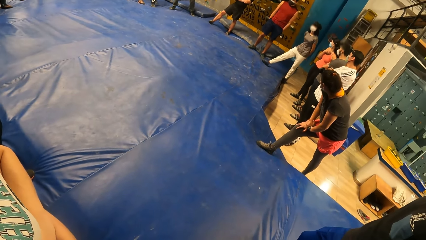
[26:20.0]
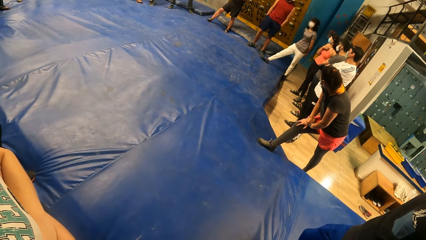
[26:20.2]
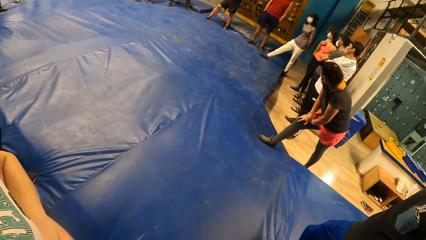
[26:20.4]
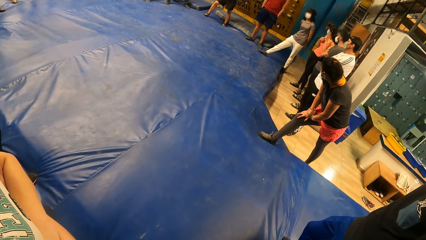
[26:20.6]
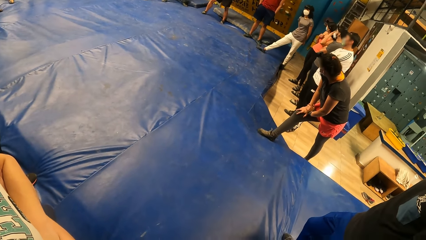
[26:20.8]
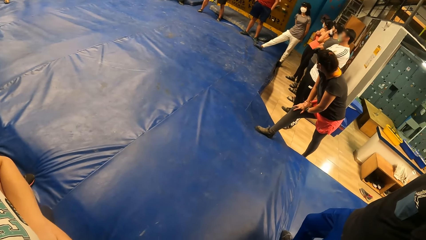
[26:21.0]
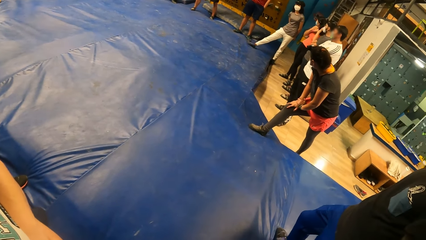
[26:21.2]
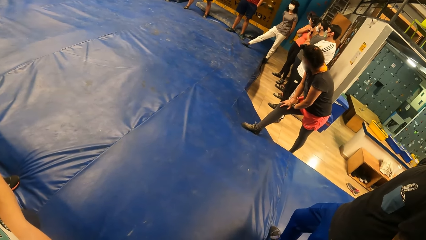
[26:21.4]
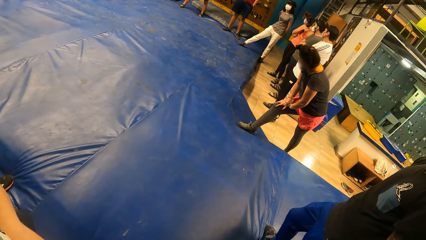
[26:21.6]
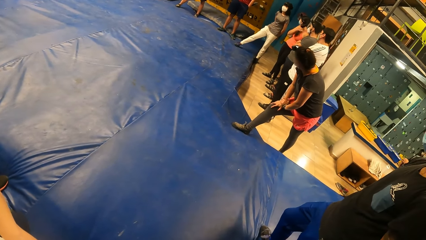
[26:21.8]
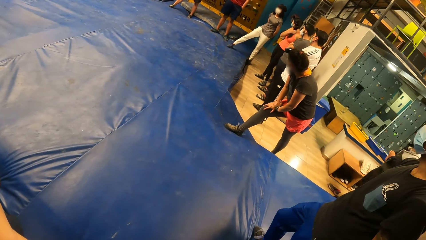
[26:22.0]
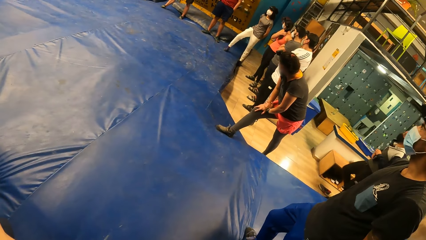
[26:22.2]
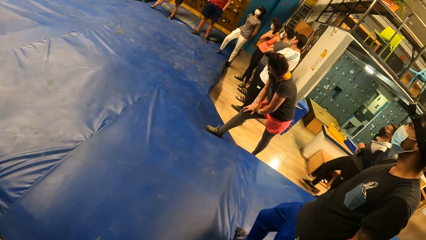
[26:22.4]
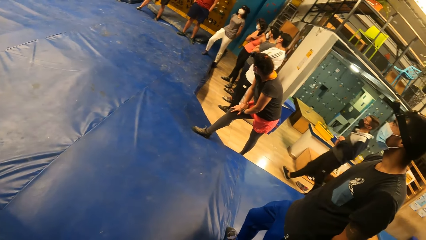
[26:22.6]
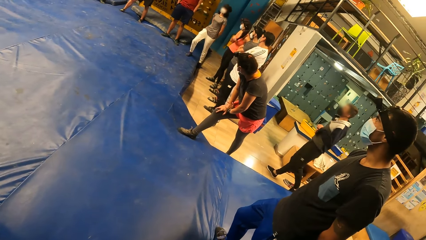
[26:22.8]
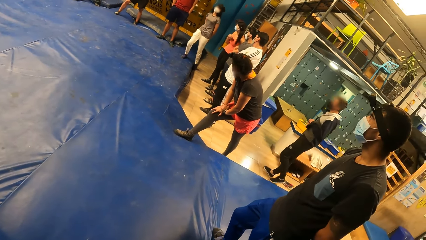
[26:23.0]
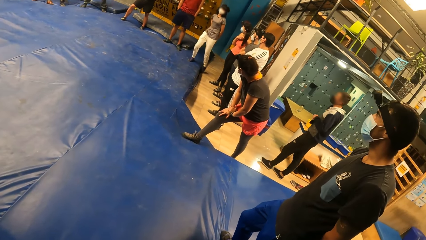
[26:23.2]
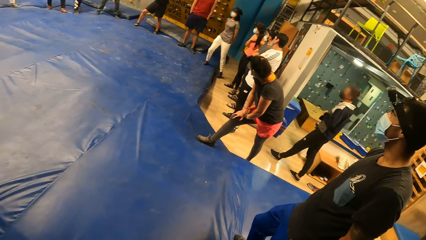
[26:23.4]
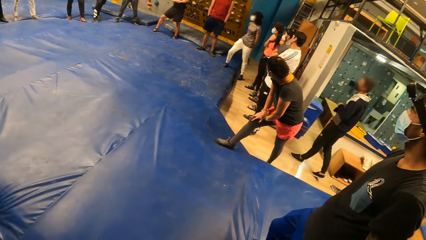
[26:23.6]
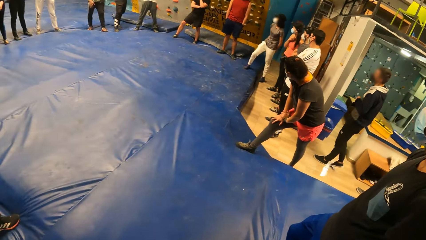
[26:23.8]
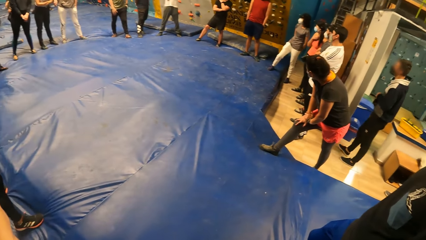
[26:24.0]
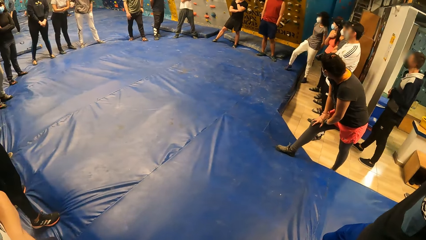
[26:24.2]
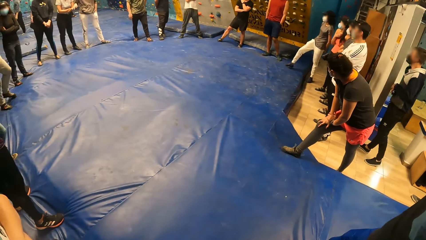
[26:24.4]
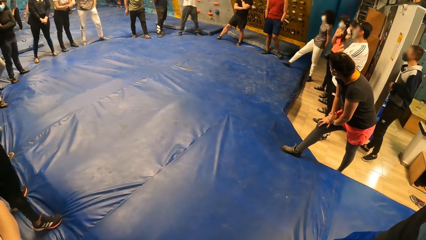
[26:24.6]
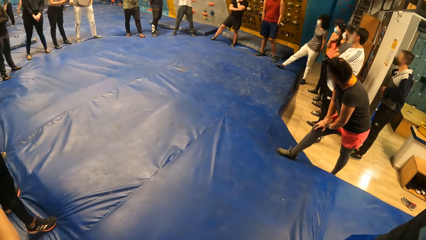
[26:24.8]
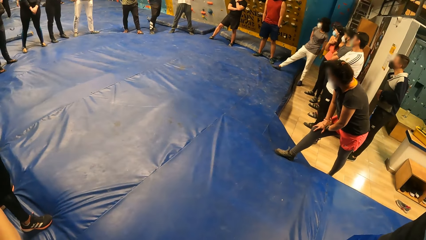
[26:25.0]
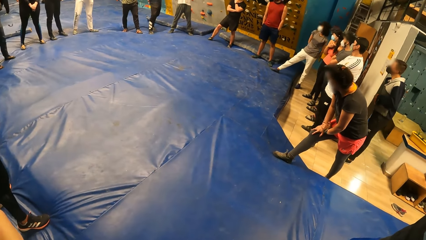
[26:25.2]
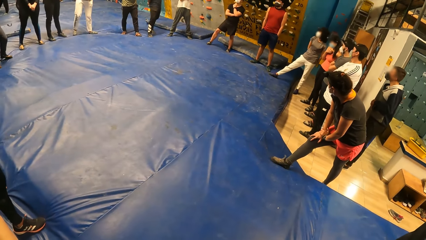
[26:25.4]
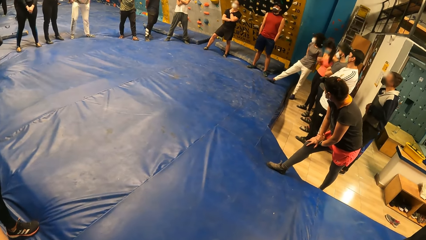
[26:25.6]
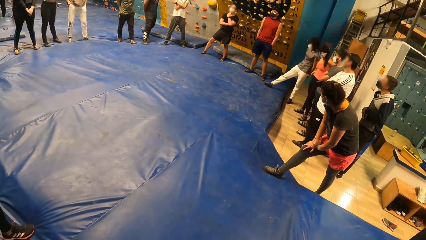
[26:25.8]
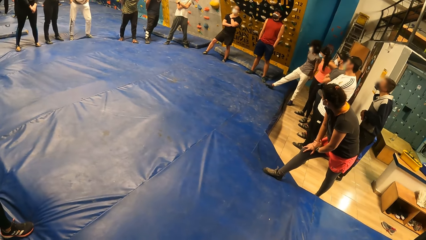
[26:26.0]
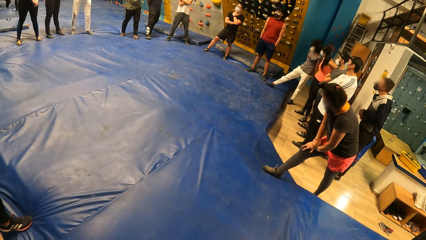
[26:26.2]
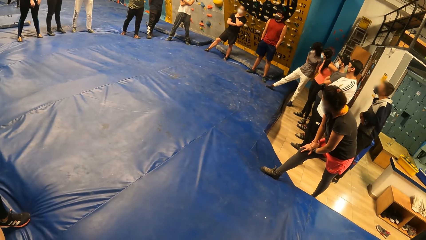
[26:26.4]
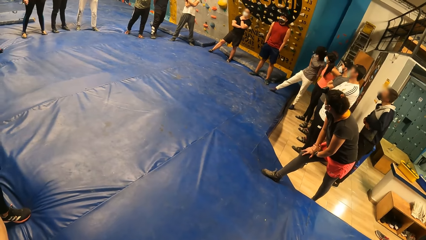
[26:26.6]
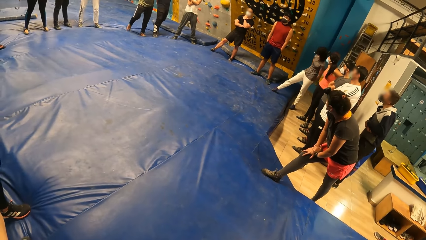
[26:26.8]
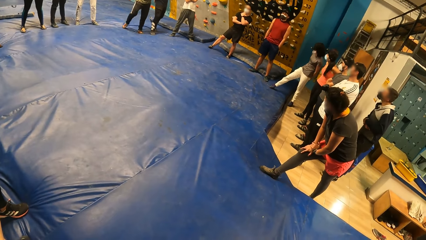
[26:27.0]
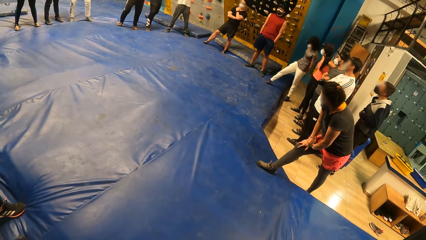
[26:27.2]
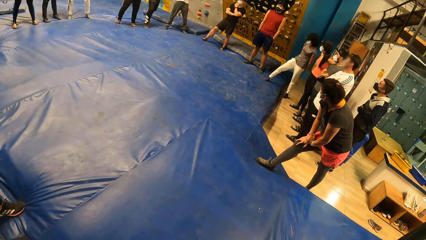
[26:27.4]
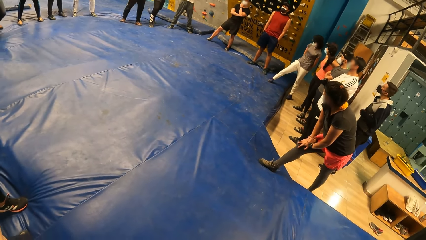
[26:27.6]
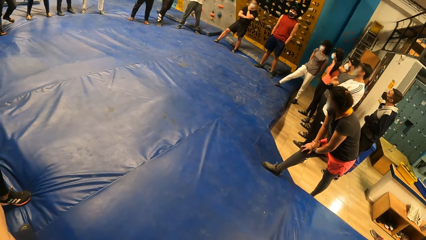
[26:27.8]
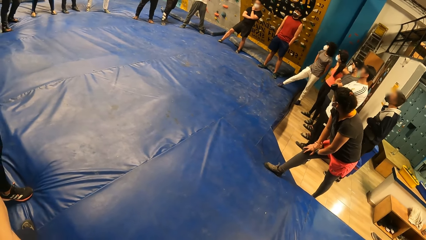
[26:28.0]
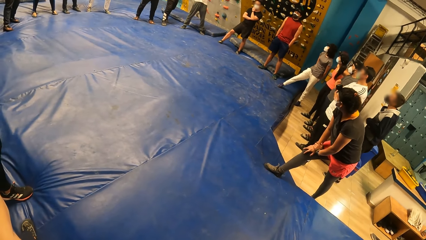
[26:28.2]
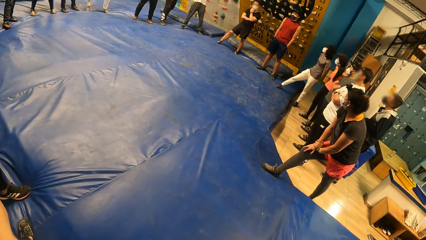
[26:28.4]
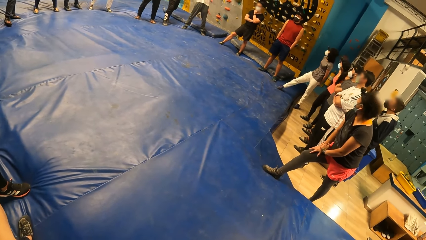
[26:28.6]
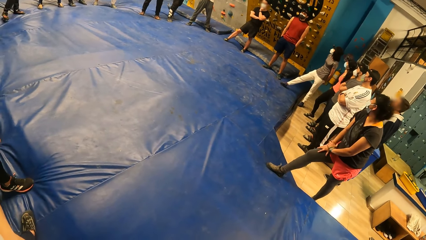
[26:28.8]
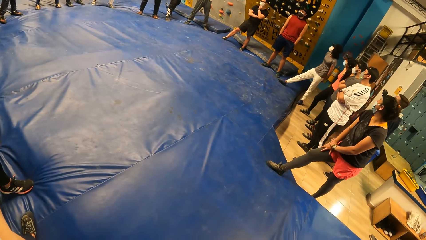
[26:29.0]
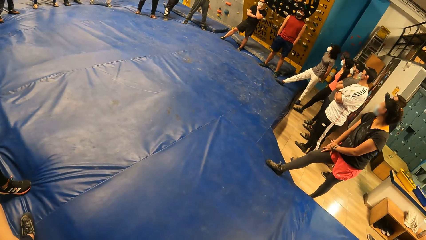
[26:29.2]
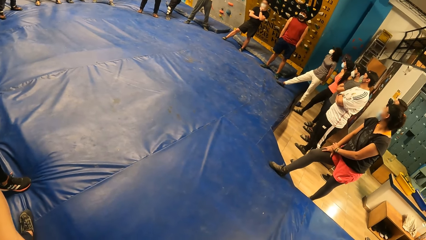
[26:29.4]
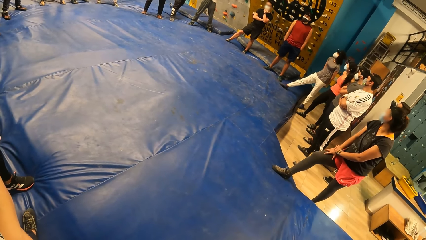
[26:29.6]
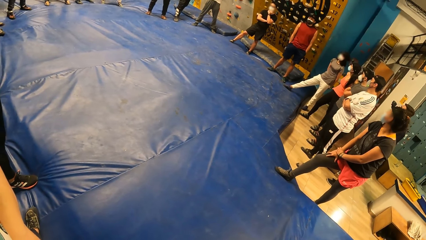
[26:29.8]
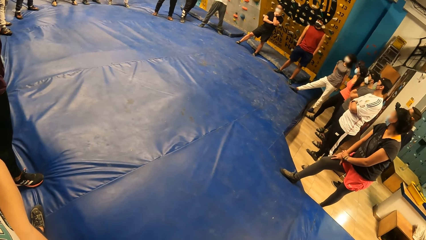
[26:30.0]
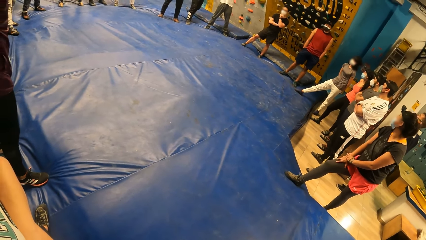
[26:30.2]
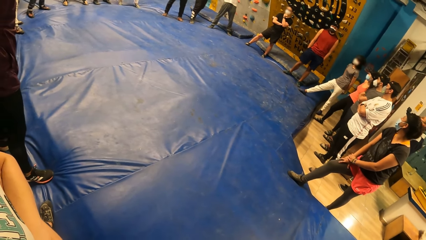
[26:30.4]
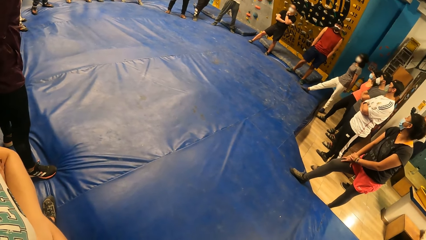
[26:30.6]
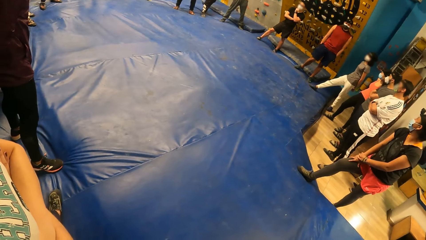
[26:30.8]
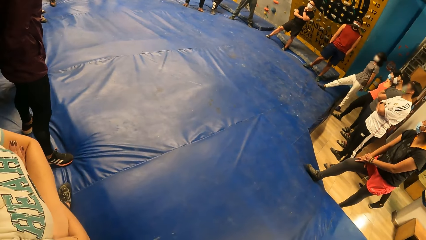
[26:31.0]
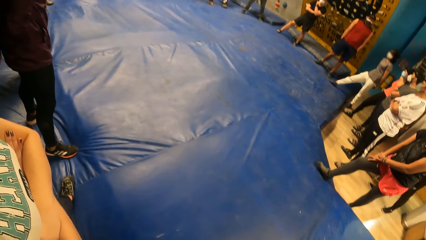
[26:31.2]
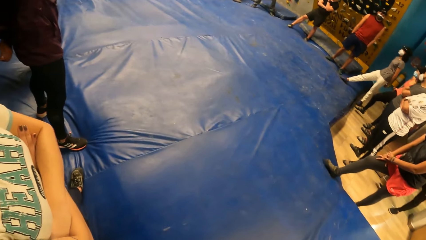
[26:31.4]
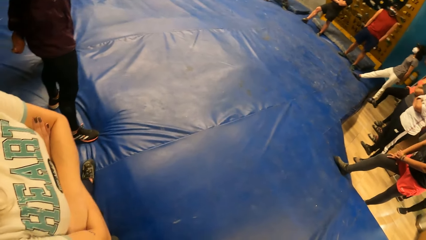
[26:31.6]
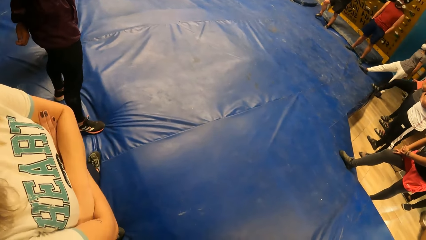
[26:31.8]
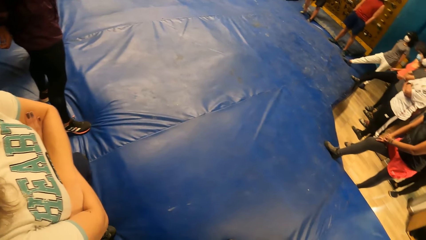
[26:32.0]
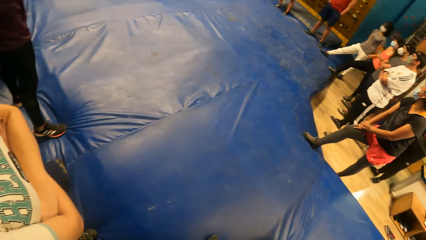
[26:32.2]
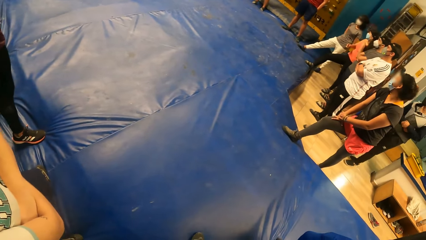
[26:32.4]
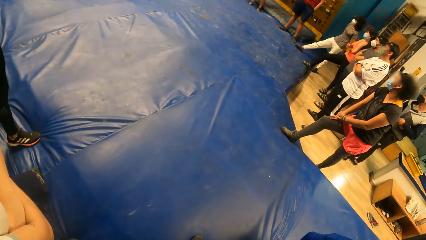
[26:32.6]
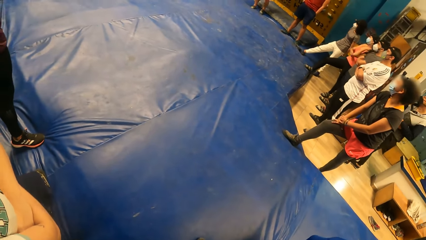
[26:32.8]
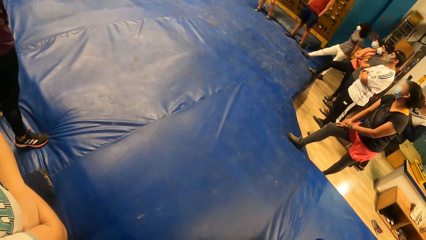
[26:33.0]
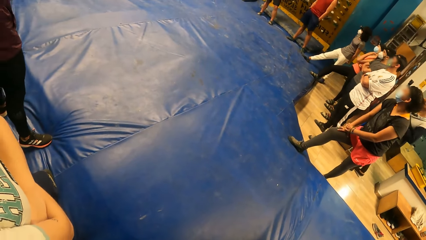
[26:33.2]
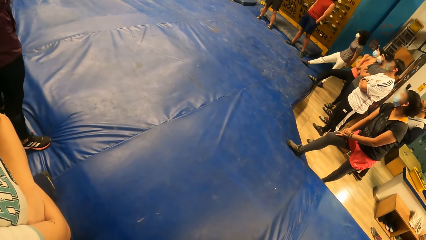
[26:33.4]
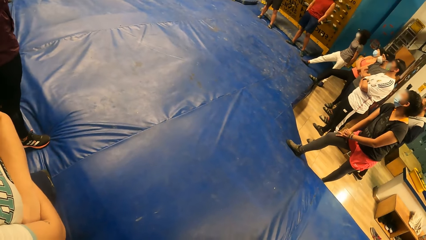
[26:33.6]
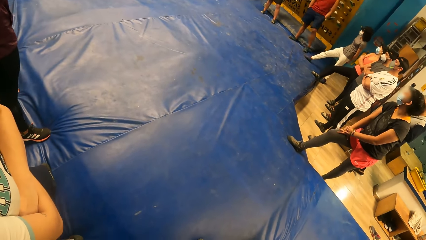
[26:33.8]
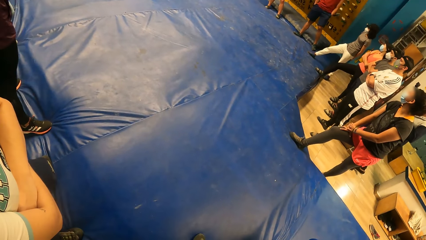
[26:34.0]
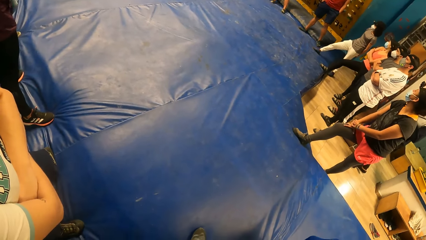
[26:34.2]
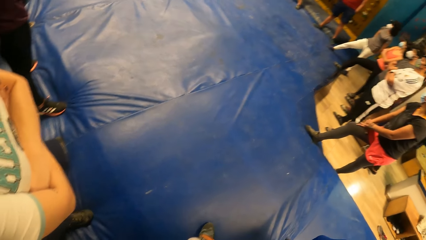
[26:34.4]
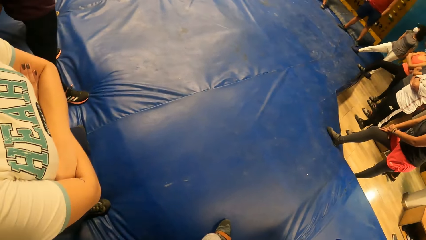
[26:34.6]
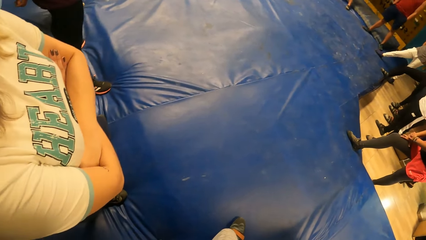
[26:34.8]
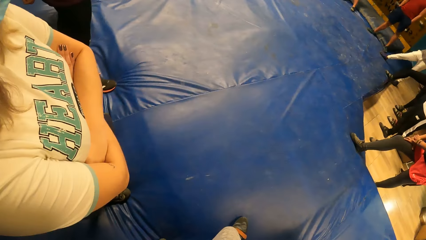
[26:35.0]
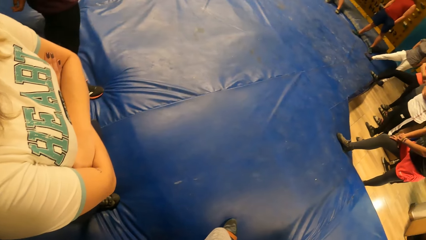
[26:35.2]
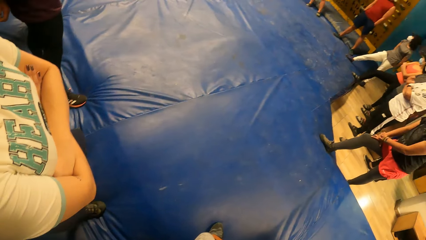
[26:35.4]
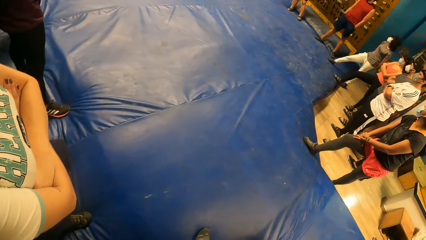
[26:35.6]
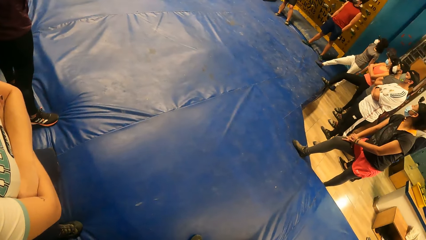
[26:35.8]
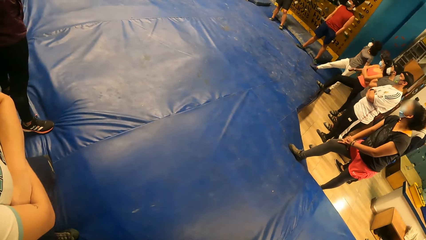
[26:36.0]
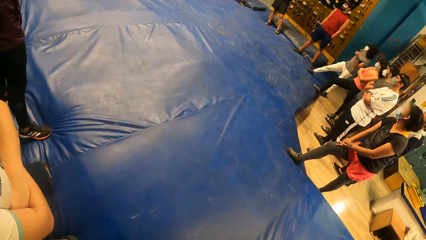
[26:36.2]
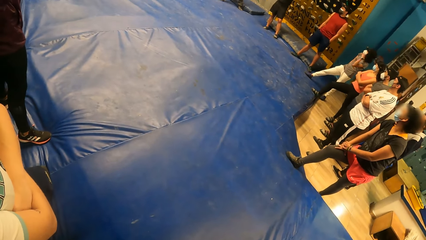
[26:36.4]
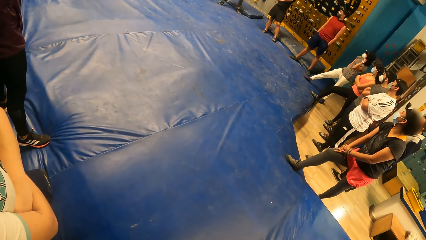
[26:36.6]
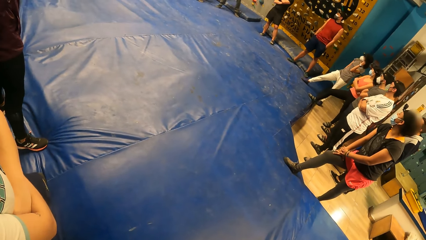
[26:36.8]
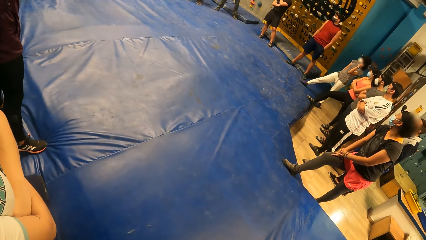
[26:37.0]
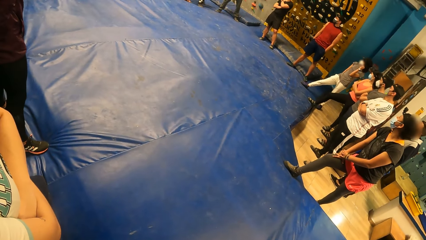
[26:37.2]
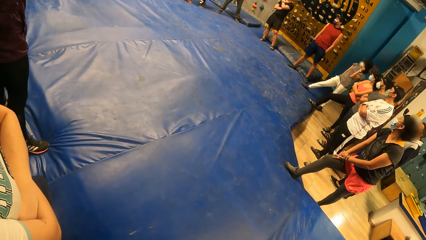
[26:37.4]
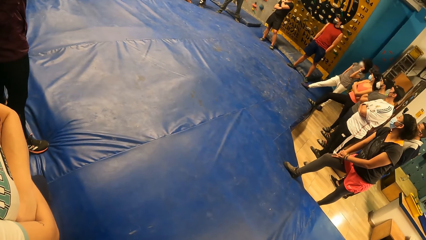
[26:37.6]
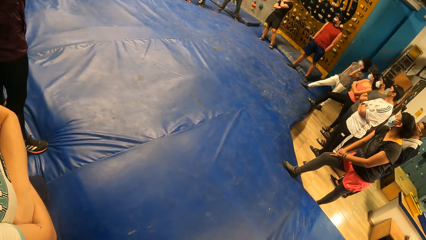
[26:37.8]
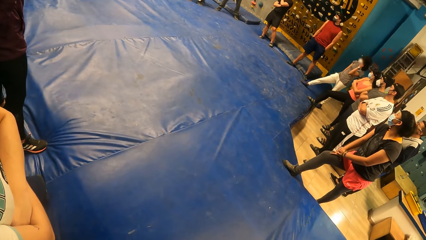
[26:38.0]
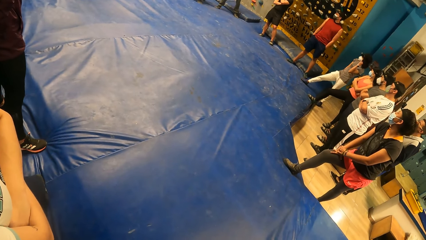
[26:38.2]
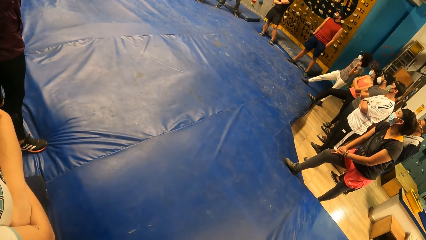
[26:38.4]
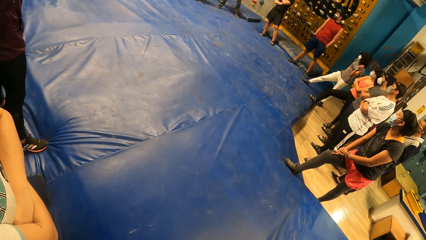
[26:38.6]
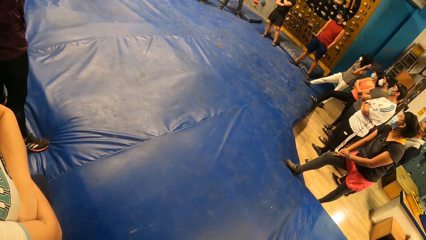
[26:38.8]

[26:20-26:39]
A man stares around. The man walks around. The camera wearer stares around.
